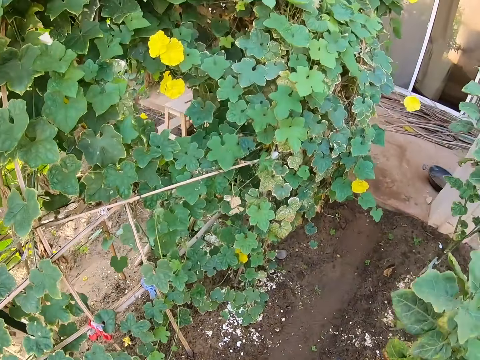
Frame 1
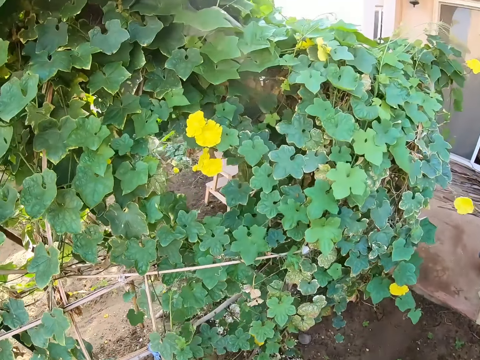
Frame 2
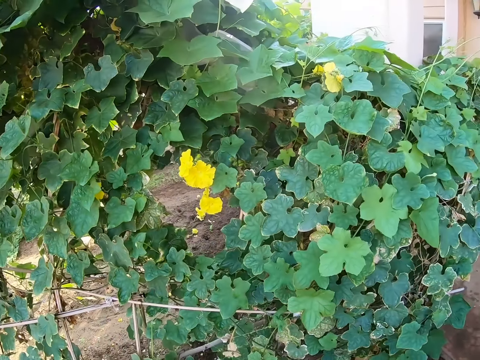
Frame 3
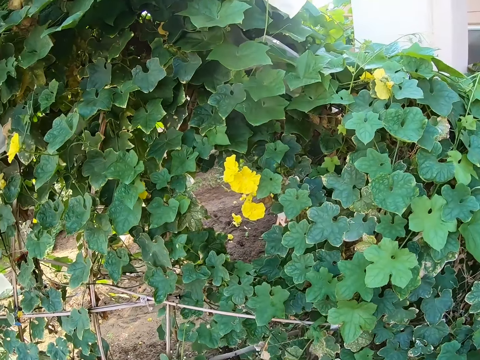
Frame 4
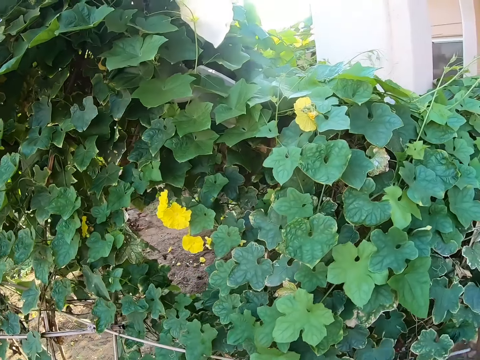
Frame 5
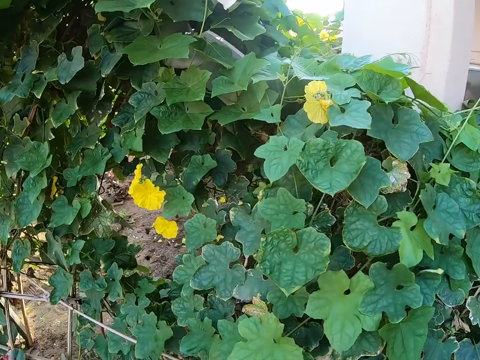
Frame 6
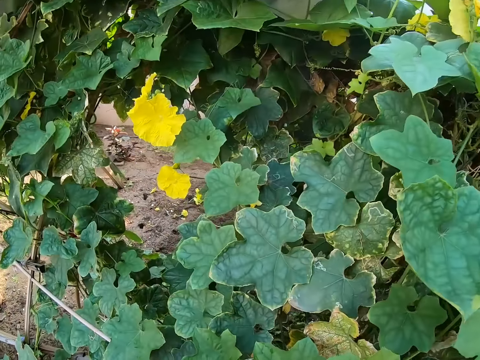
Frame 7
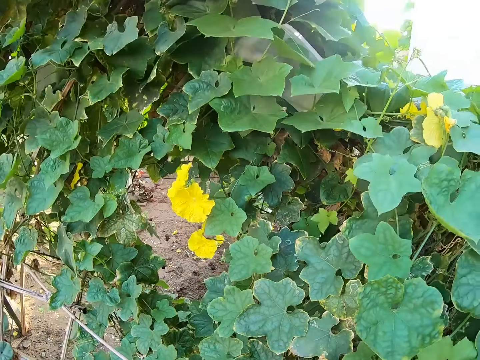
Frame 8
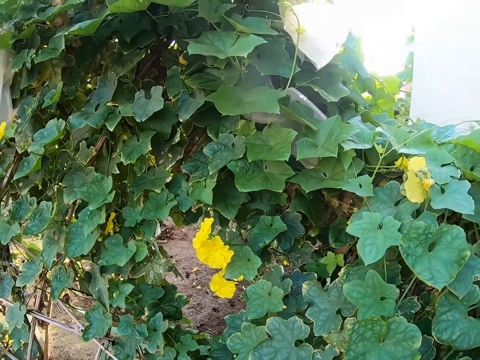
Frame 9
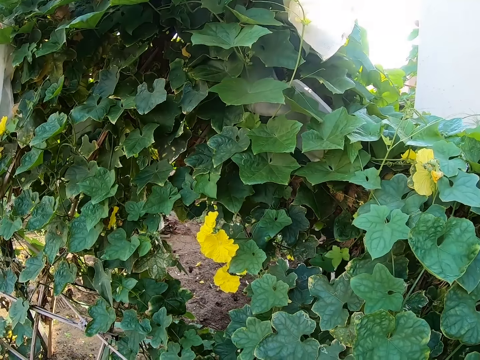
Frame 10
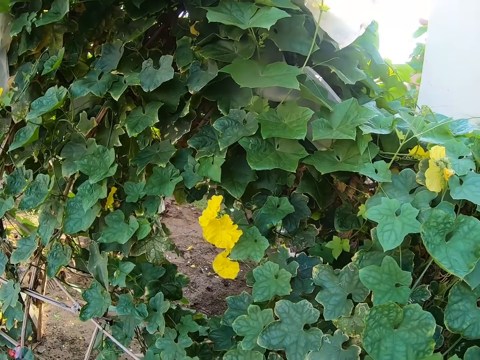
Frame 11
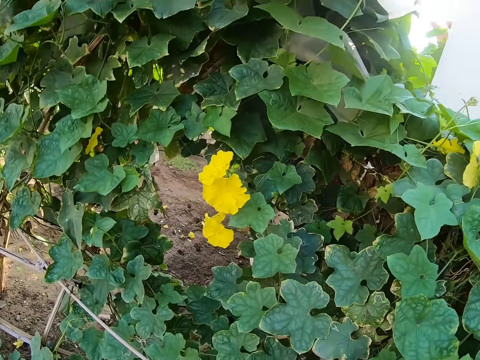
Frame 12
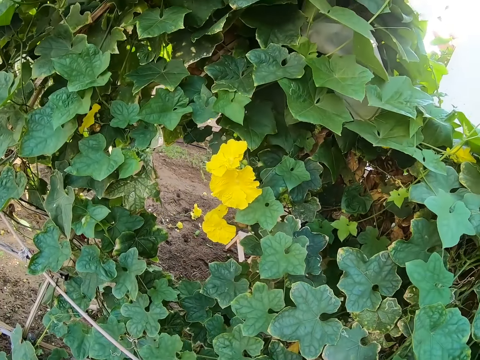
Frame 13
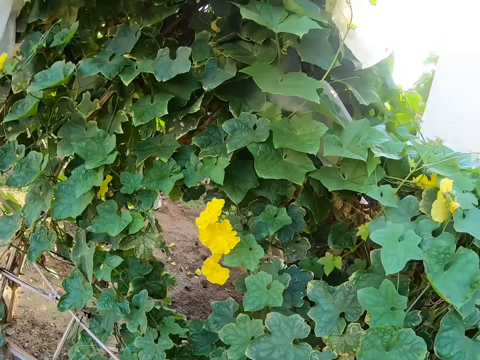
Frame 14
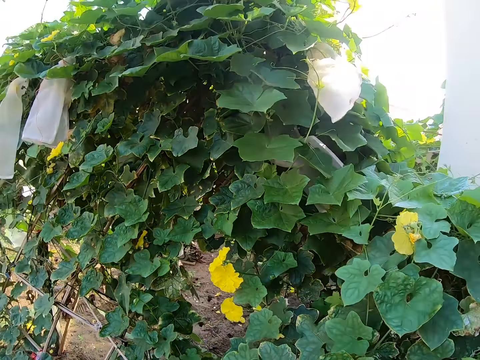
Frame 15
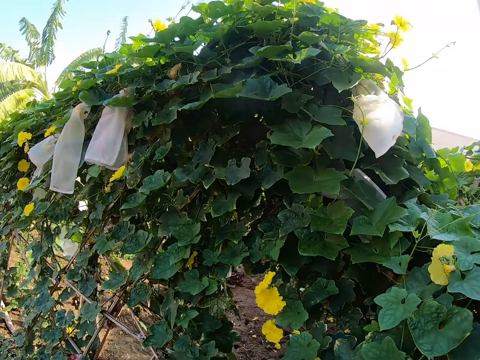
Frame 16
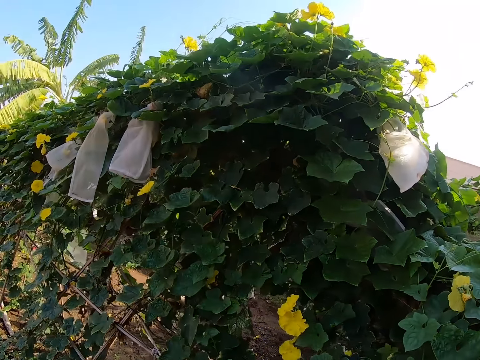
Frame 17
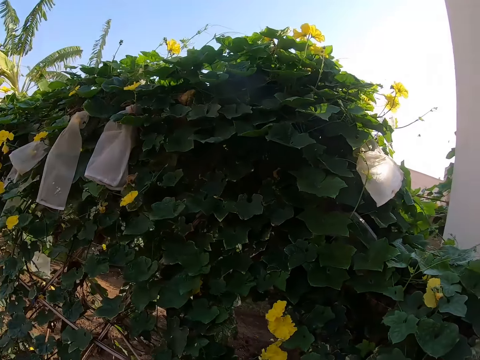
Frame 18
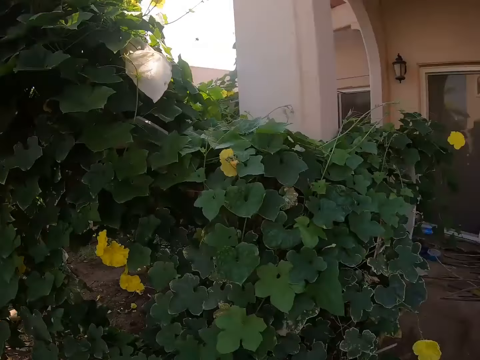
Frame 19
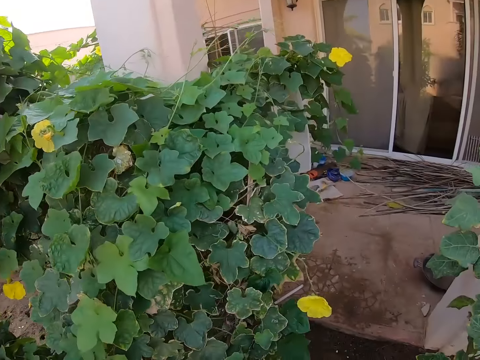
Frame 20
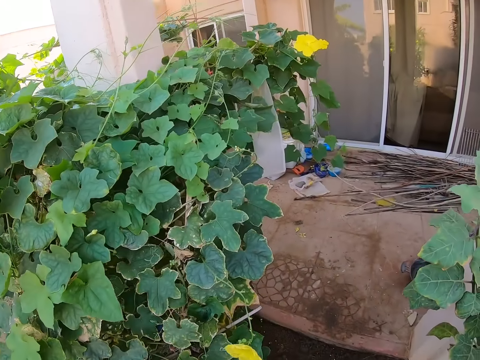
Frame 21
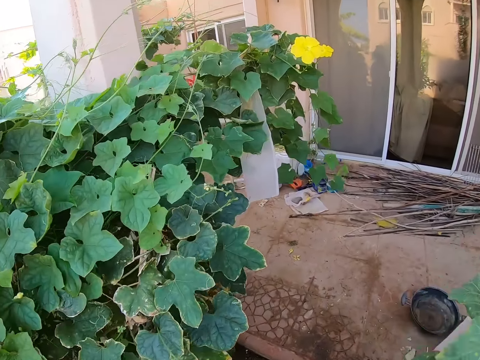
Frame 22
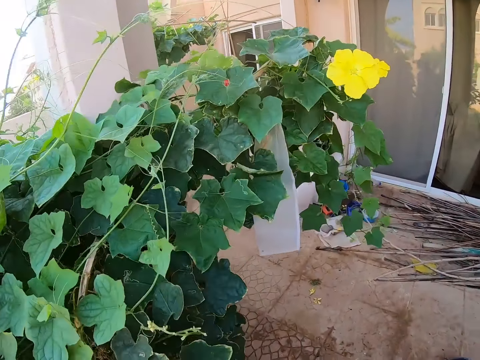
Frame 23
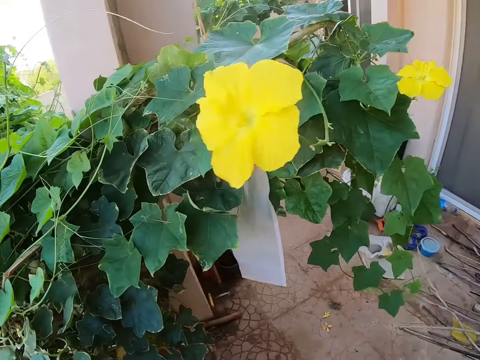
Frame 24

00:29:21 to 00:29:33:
The camera wearer looks around. She rotates her camera around the garden.

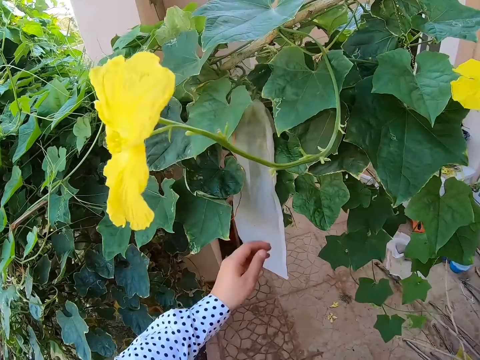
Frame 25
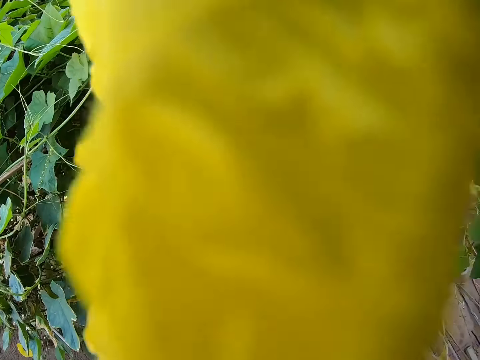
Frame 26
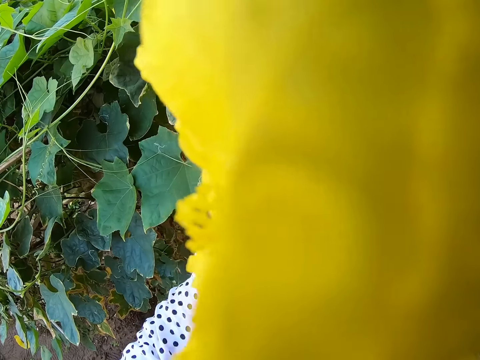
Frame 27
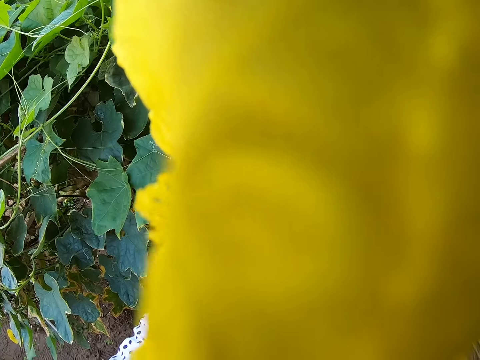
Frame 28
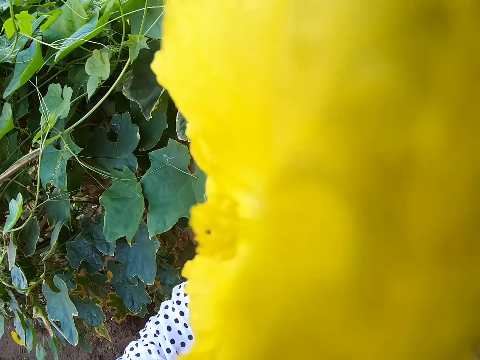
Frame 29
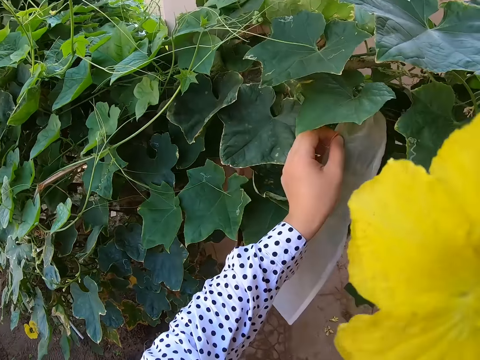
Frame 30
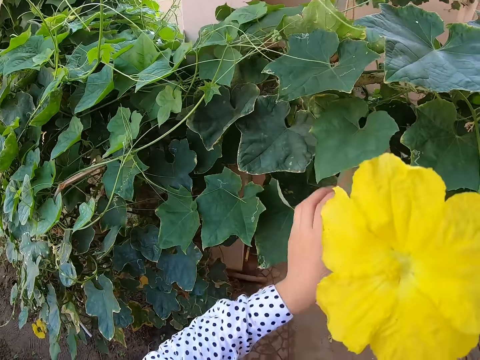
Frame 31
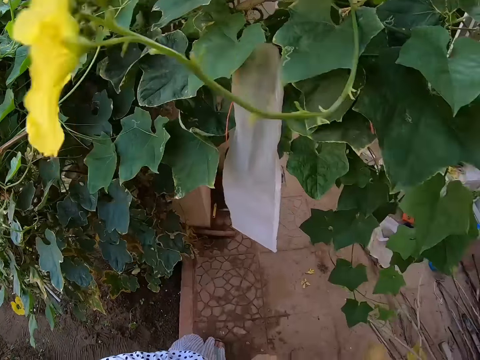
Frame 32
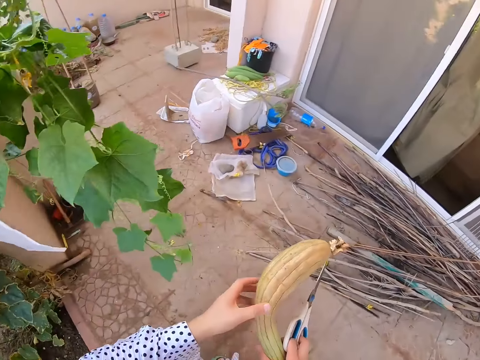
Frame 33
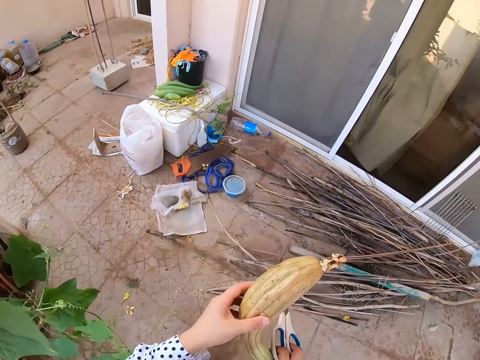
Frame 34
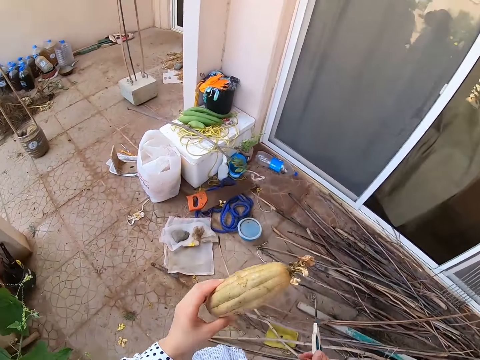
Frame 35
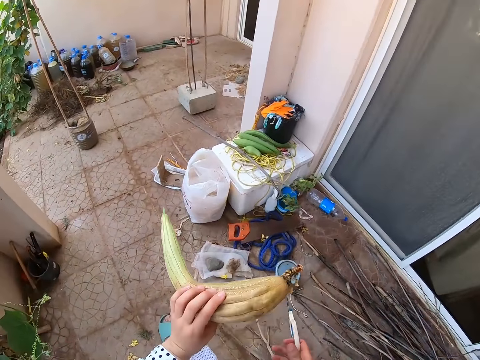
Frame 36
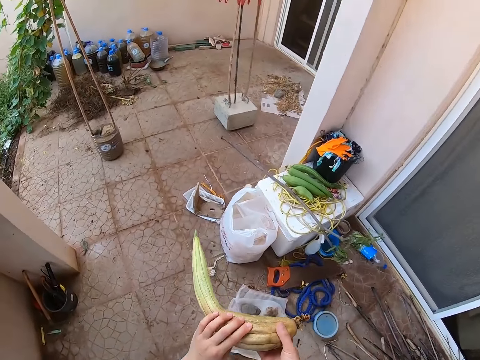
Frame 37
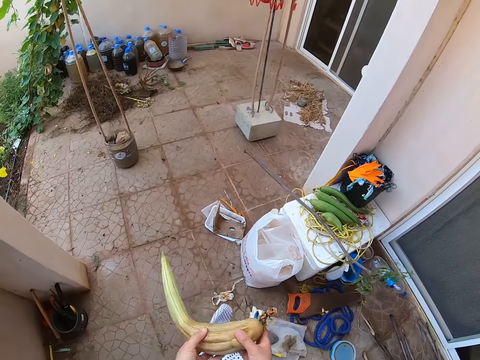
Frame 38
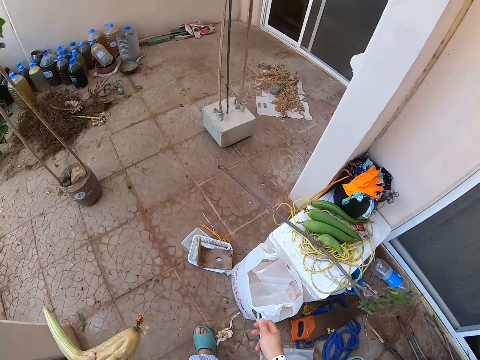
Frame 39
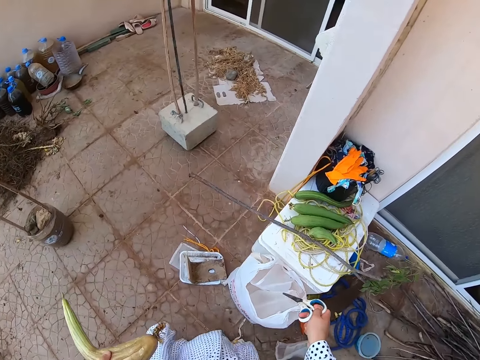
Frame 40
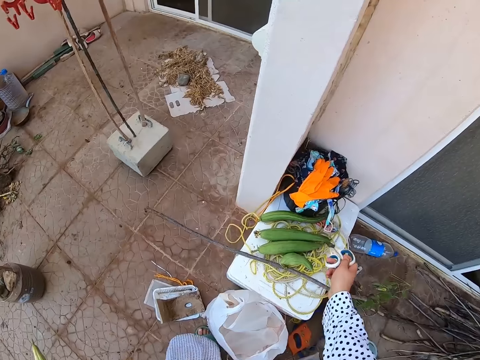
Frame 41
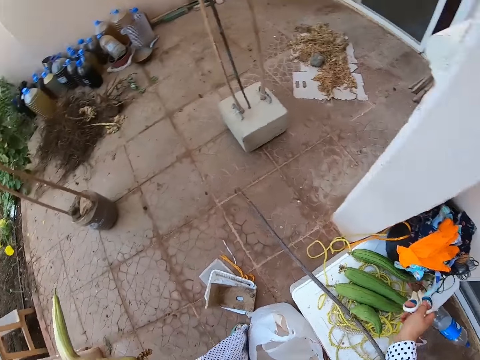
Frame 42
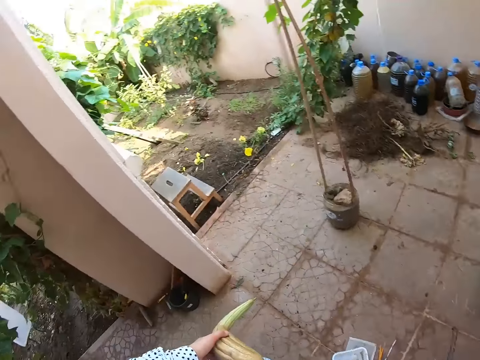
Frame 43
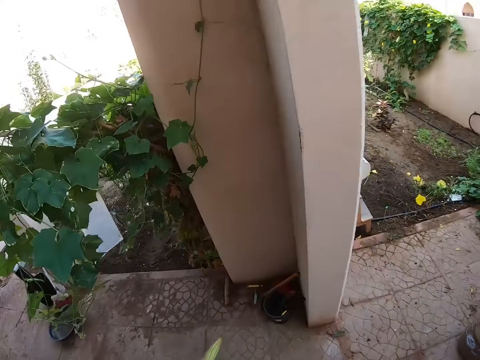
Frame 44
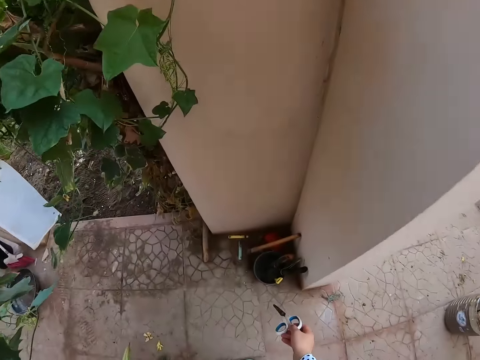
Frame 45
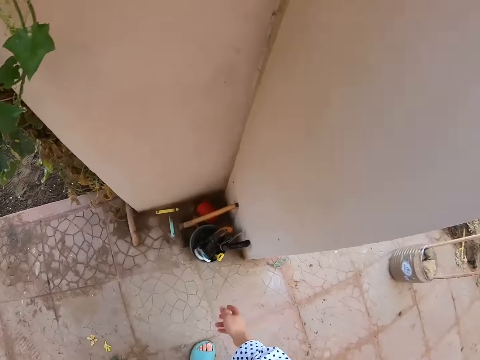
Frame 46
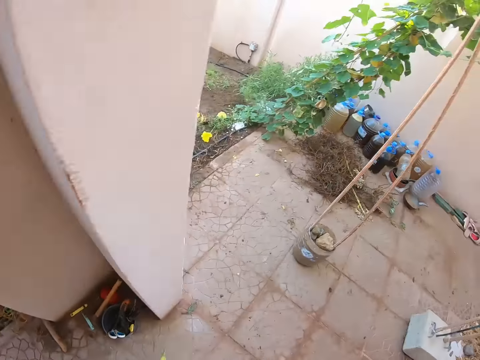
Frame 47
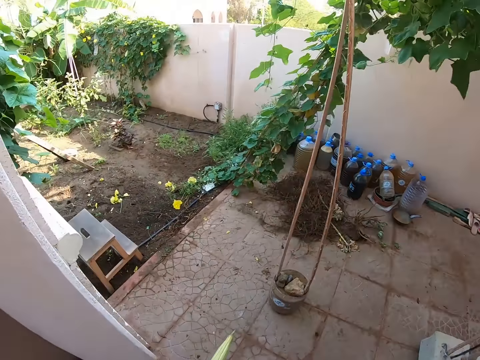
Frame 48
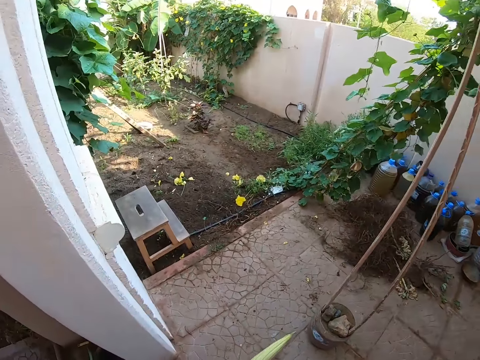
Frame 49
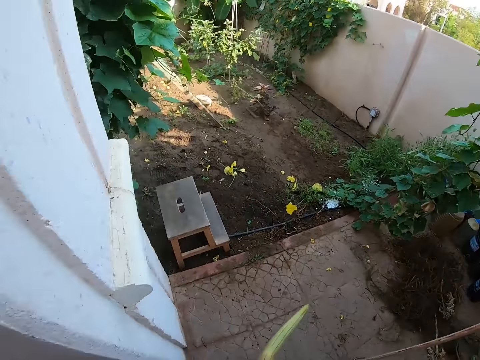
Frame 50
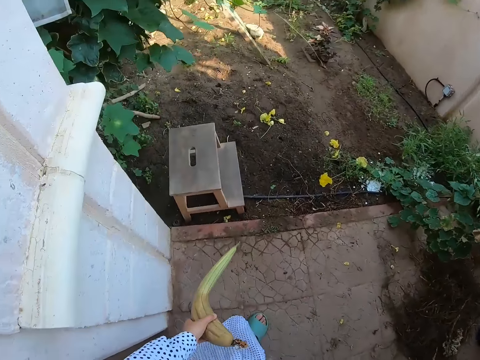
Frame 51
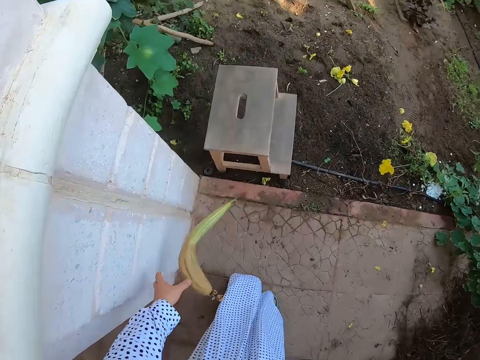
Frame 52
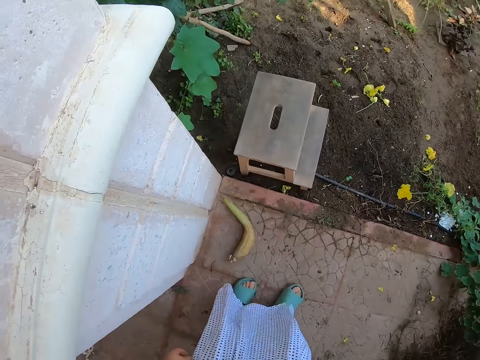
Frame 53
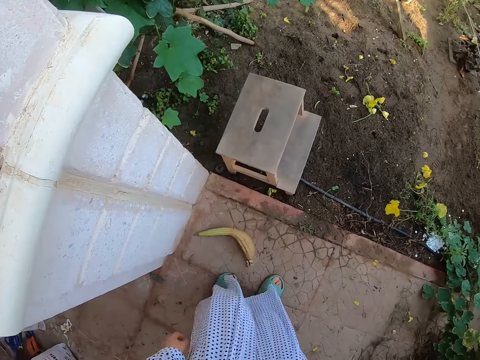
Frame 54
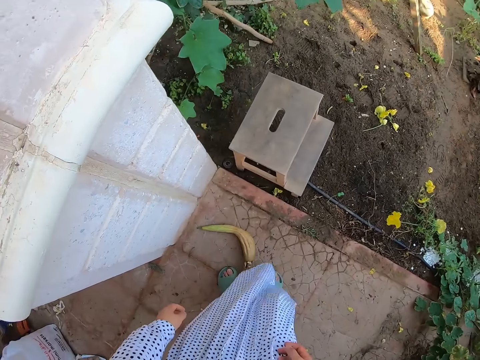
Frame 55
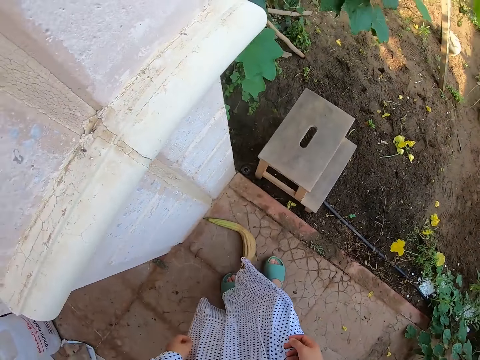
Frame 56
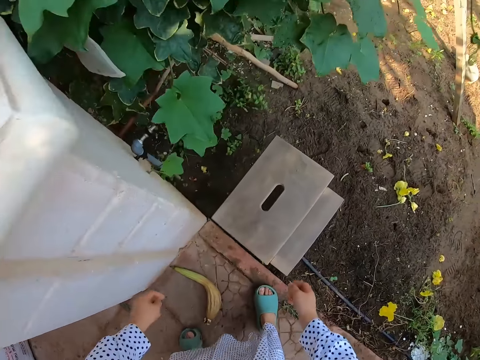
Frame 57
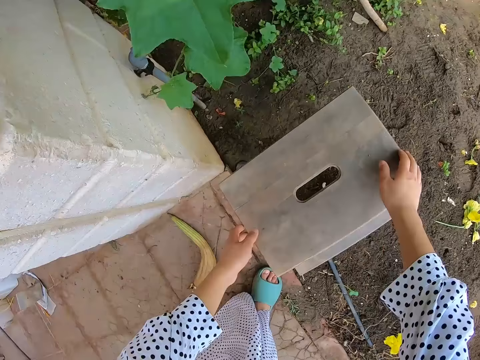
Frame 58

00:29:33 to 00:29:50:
The camera wearer touches a paper hung on the plant. They walk around, put the scissors on a stool, and put the scissors in a container. They walk around. They drop the pumpkin on the floor. They push the pumpkin with the leg.
